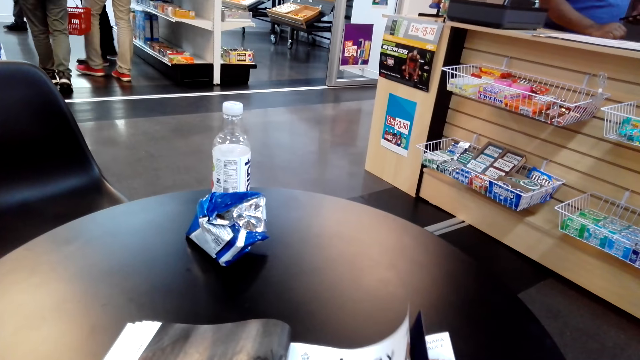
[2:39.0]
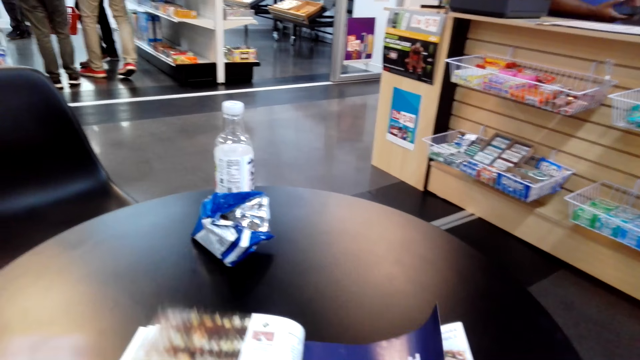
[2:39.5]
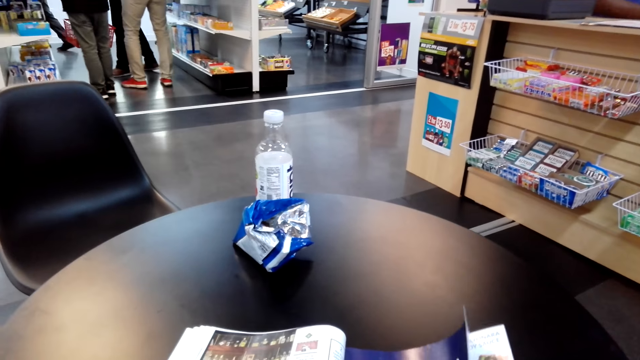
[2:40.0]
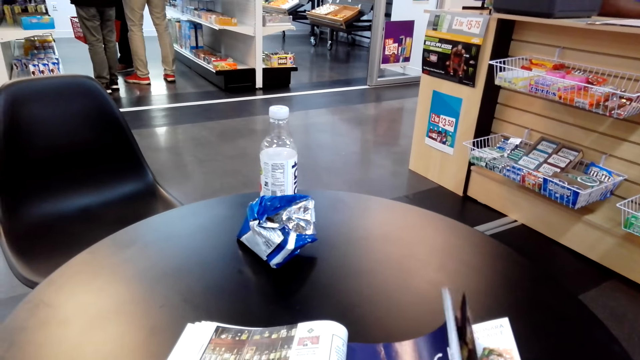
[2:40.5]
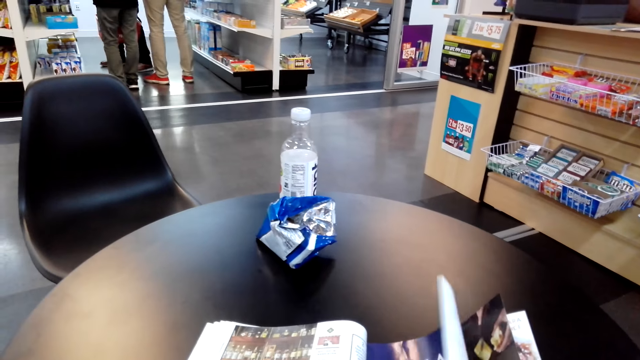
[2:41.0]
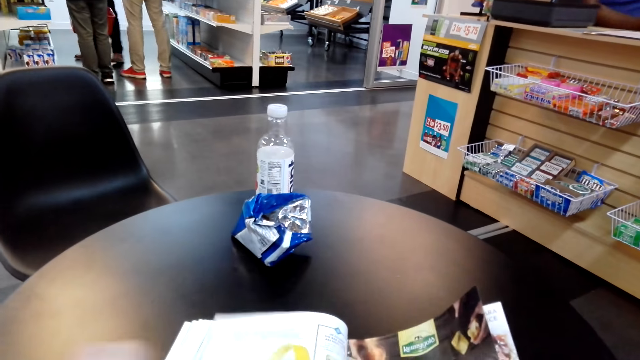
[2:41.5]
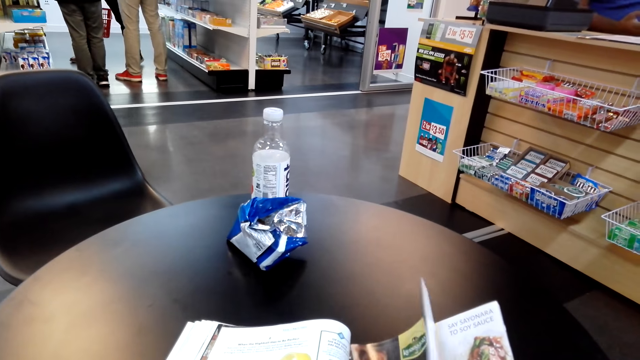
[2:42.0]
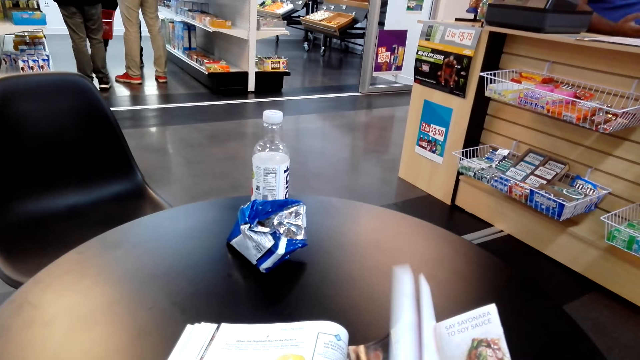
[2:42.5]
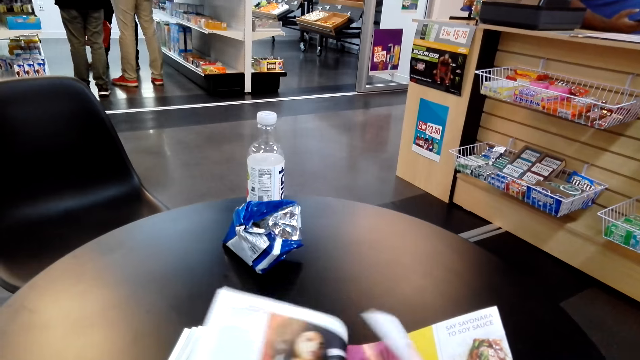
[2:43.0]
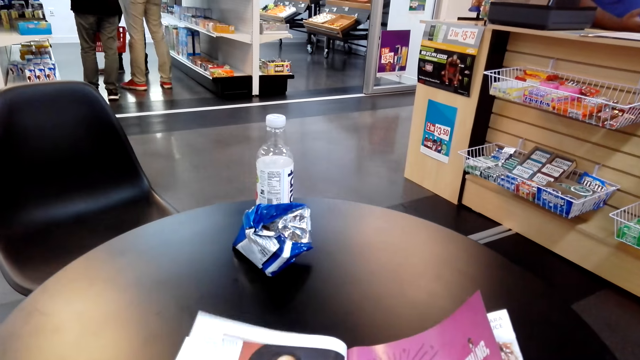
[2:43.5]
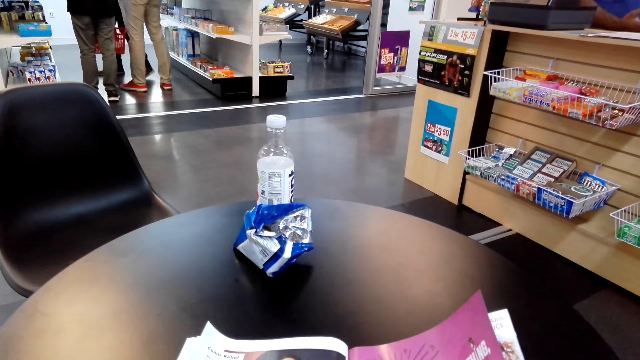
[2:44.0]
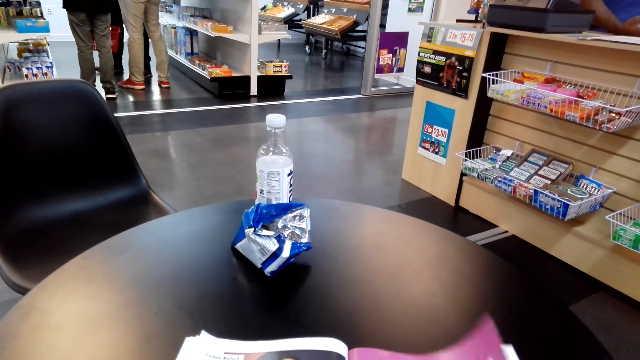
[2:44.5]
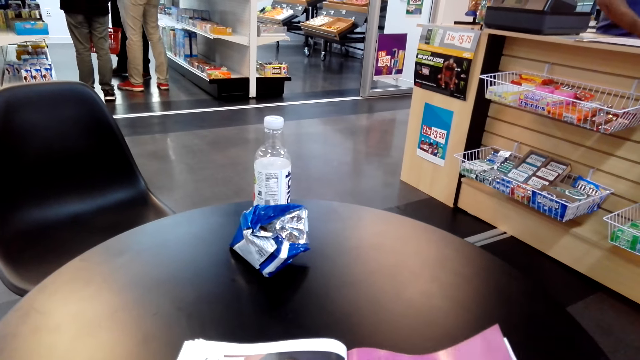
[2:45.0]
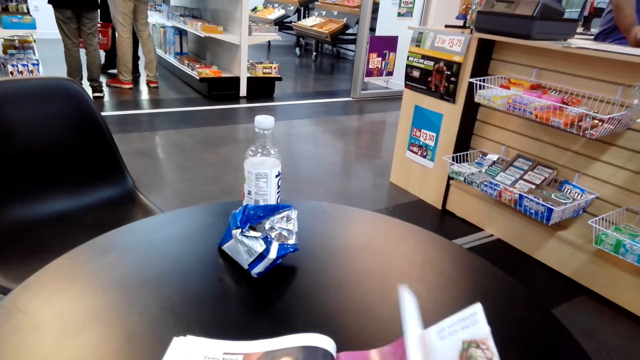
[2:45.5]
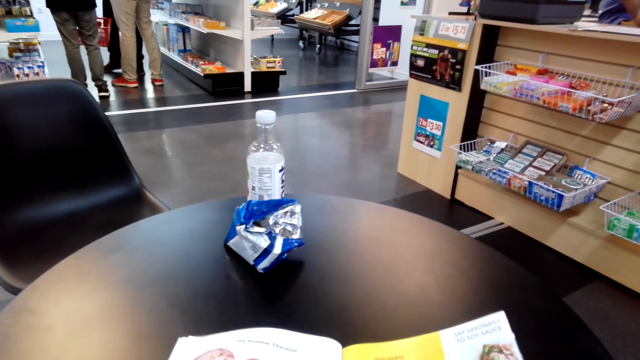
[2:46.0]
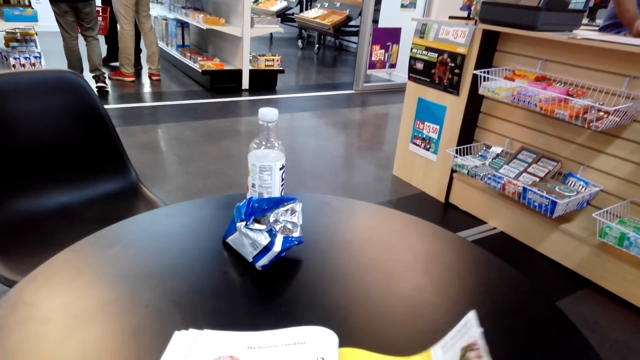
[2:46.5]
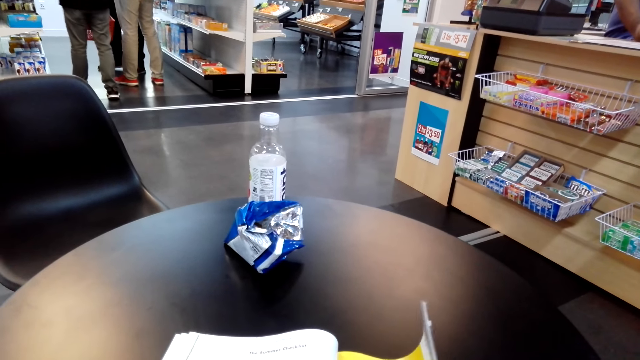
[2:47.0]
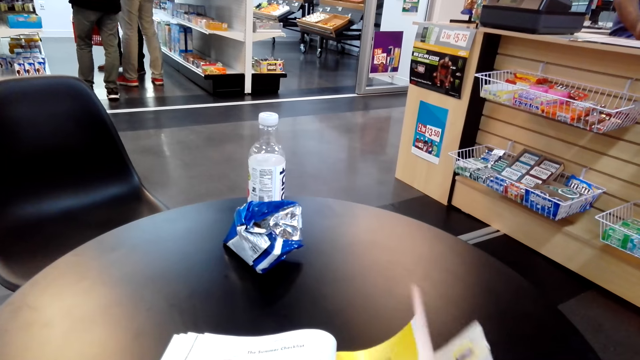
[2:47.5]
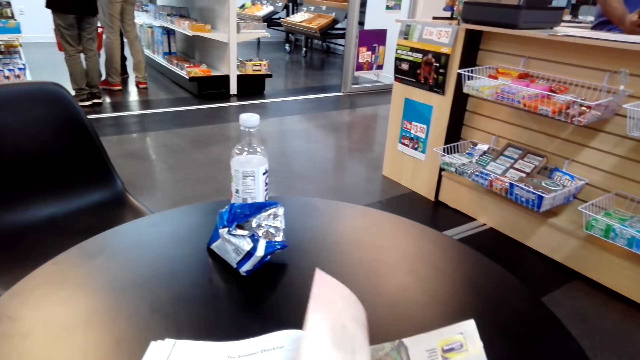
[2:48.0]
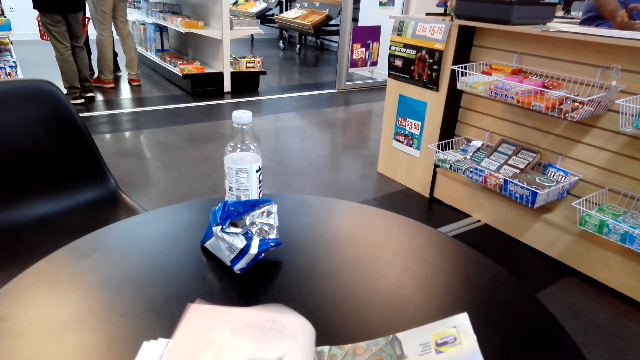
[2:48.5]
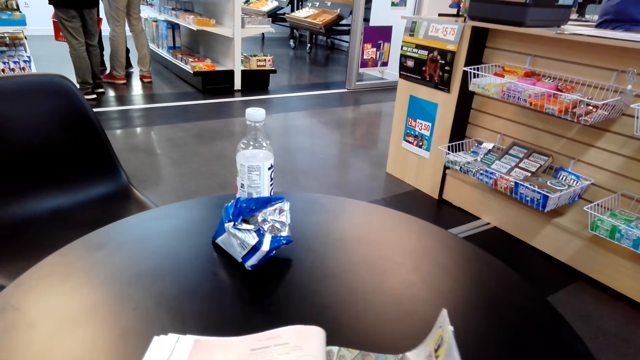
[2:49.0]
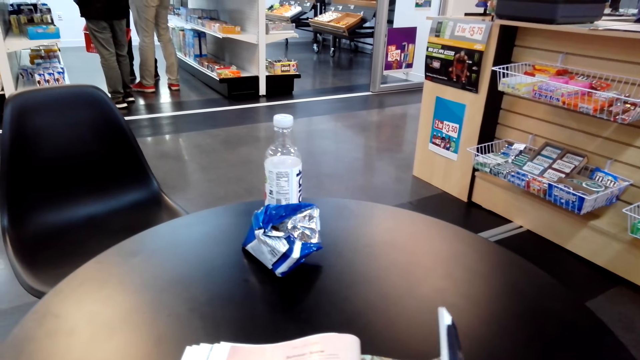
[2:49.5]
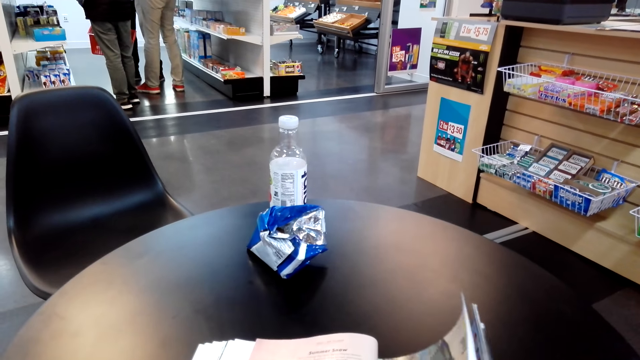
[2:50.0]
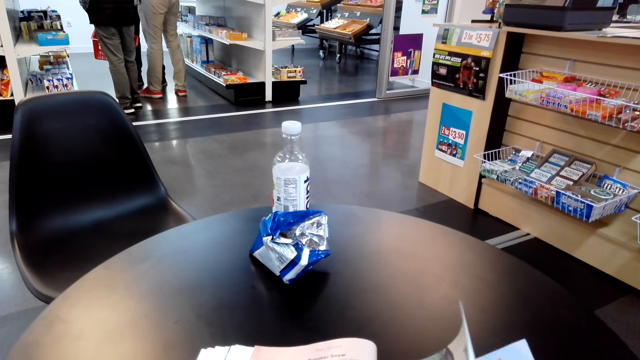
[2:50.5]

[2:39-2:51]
A man moves hands. The camera wearer turns pages.

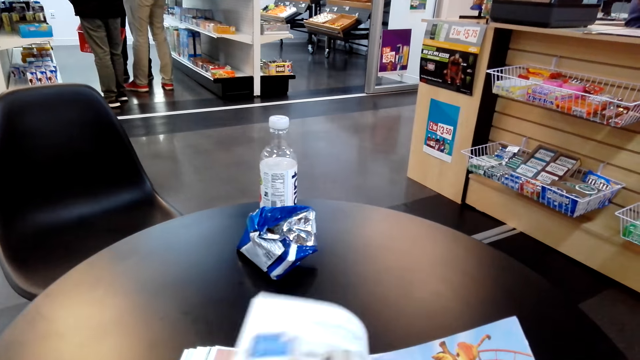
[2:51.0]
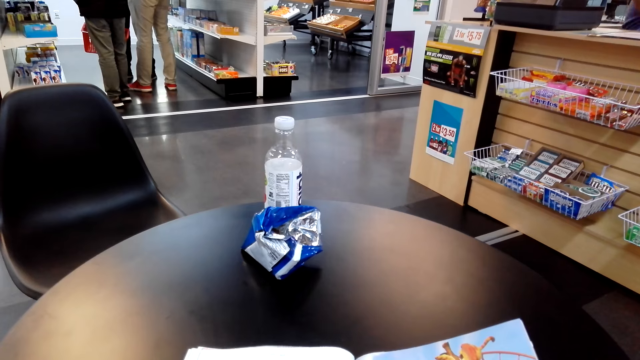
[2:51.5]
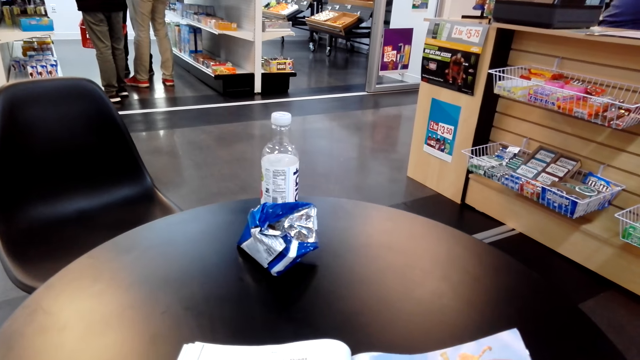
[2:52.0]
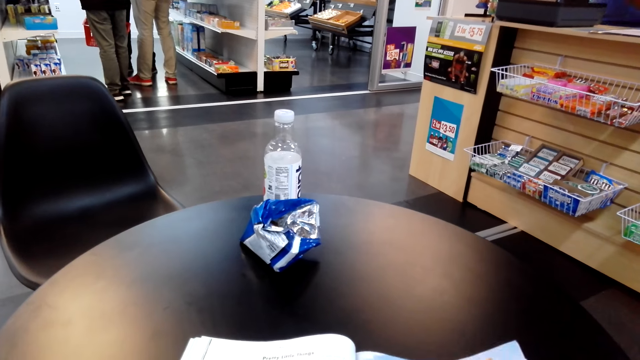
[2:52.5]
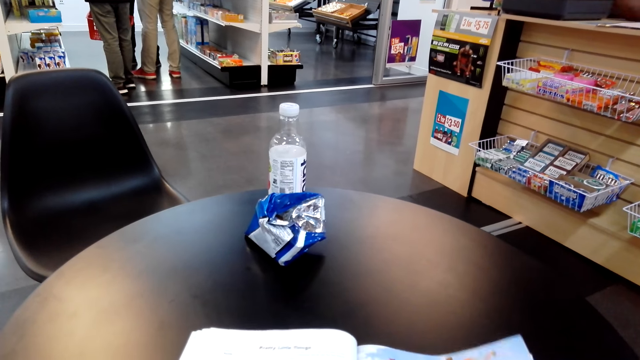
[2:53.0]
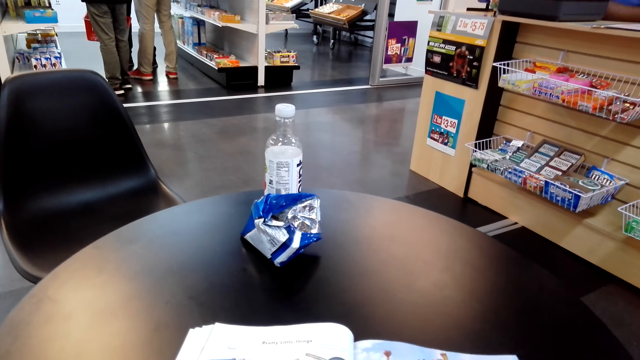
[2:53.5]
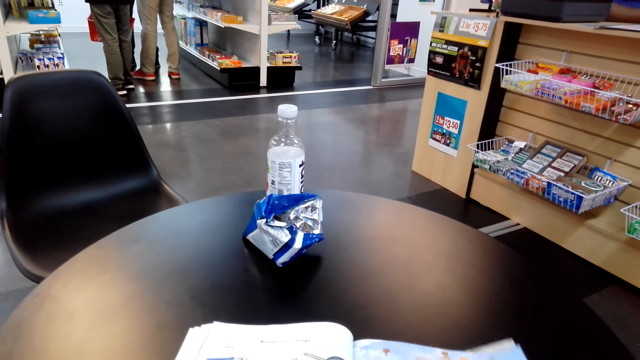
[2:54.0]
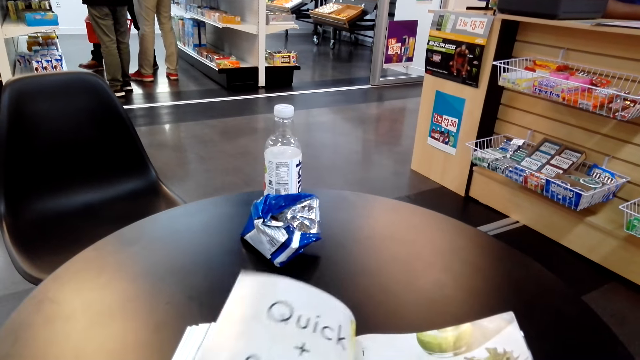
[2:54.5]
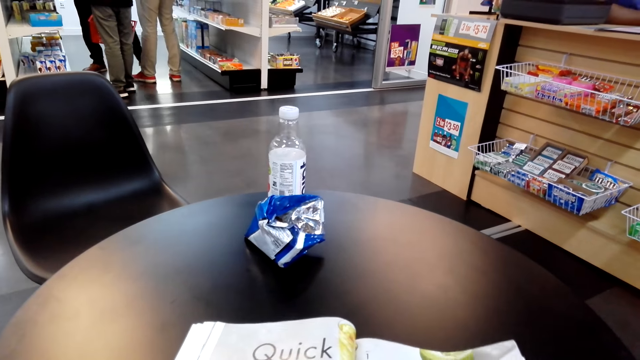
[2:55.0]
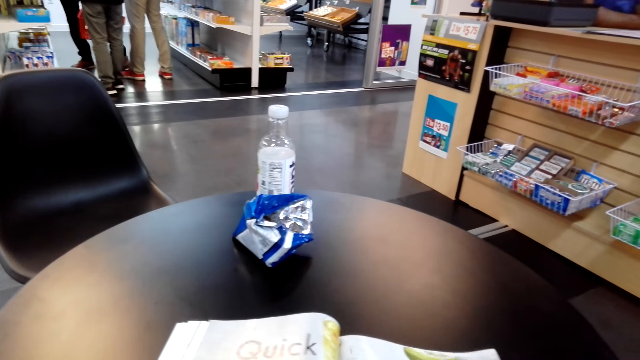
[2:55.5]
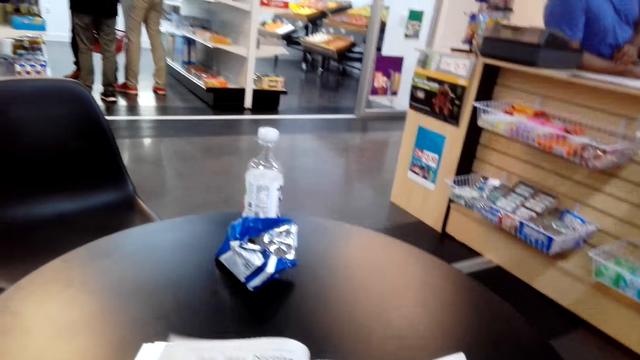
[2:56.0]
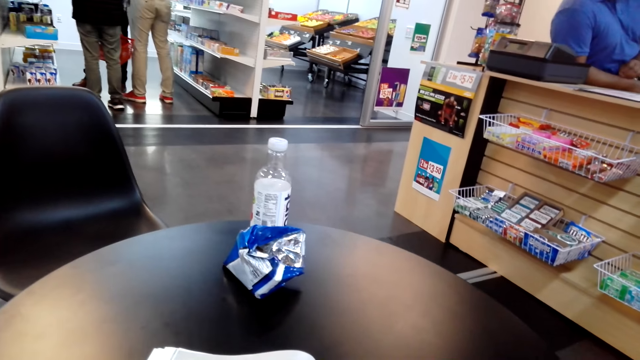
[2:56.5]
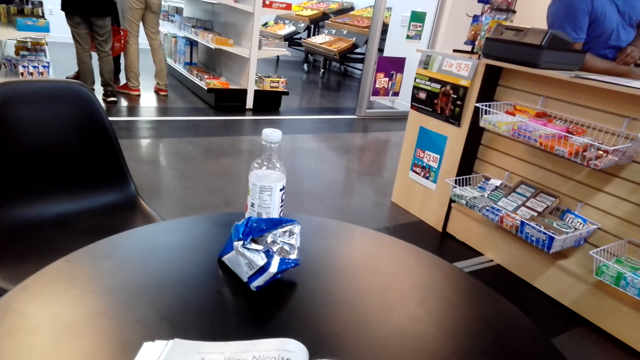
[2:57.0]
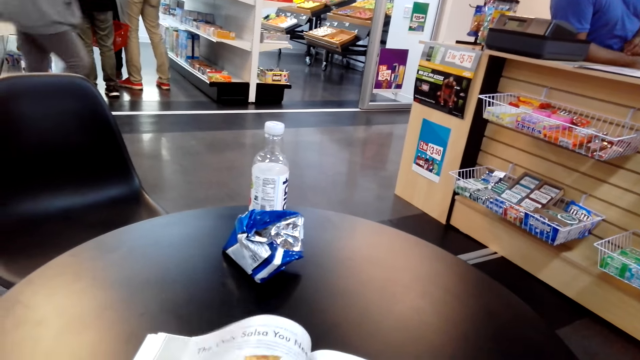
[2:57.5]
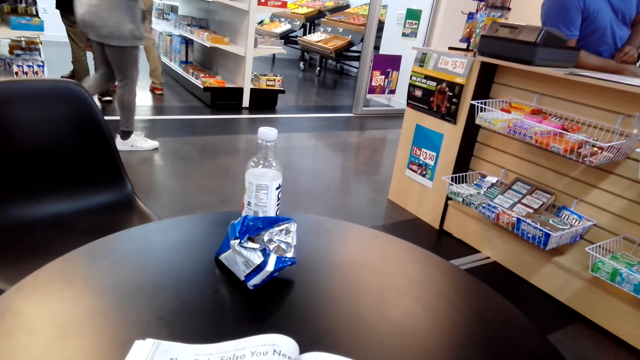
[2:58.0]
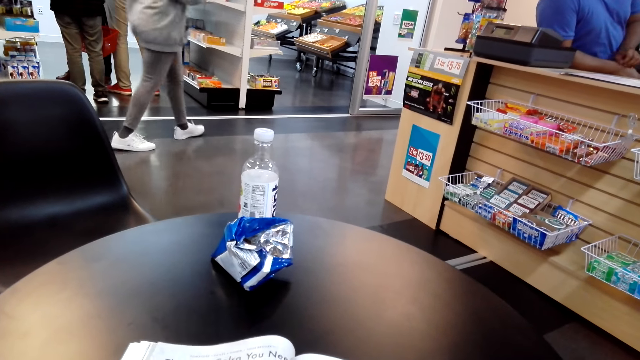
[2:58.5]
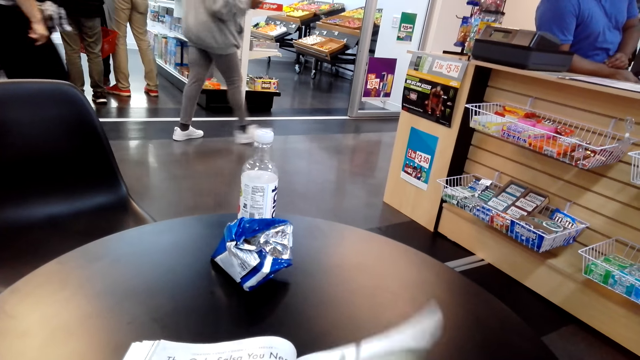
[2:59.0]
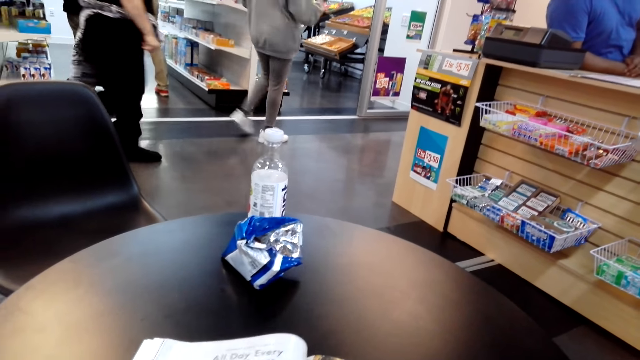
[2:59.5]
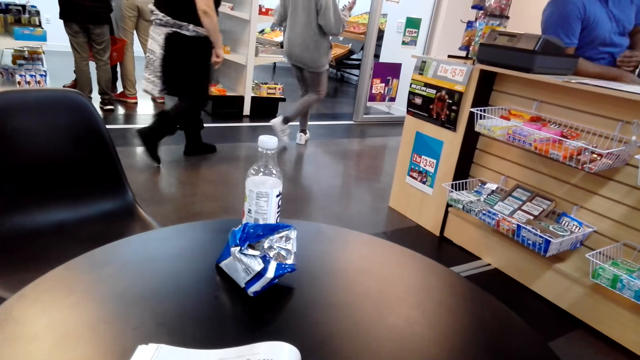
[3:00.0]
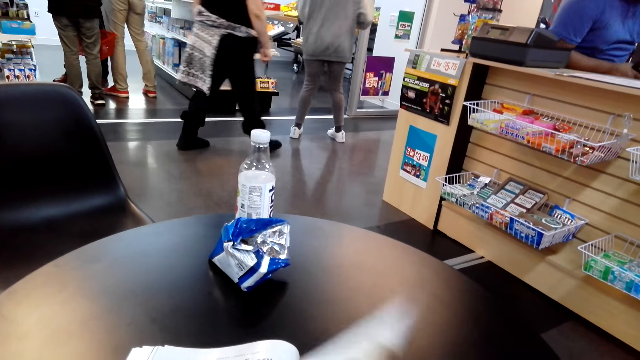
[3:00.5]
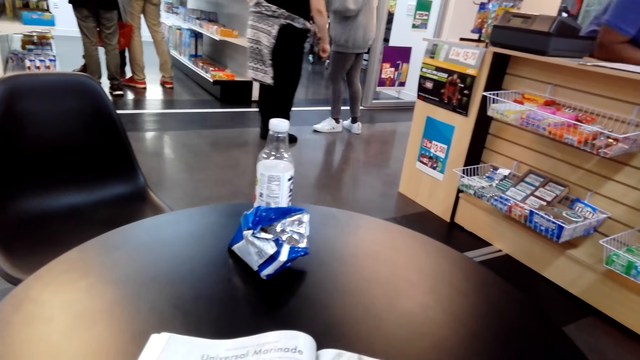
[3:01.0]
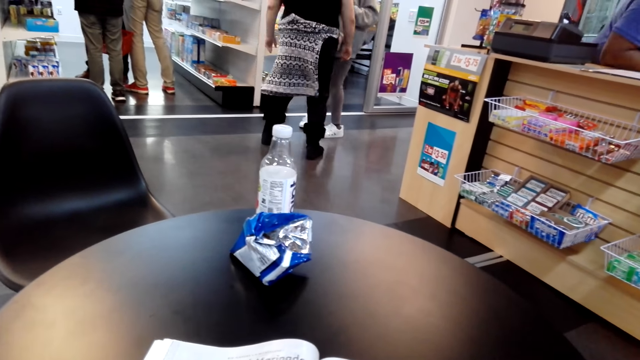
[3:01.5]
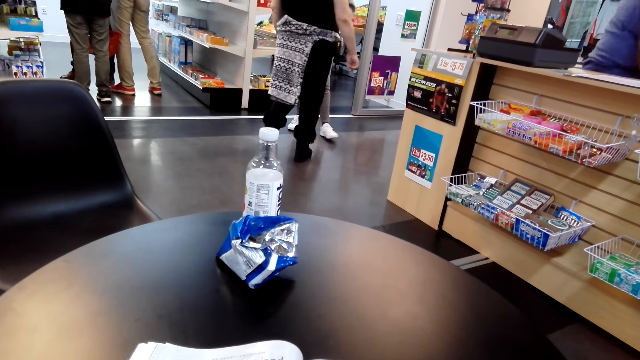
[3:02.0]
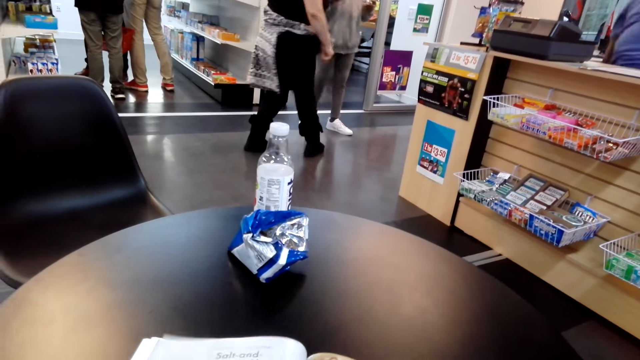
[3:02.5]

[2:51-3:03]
A woman walks. Another woman walks. The first woman turns.
